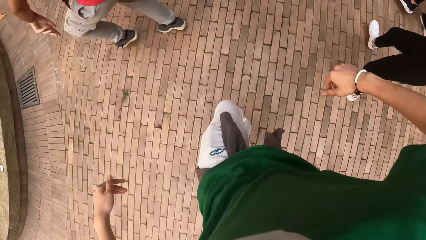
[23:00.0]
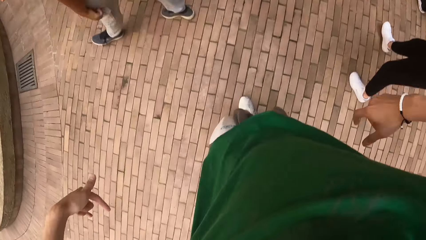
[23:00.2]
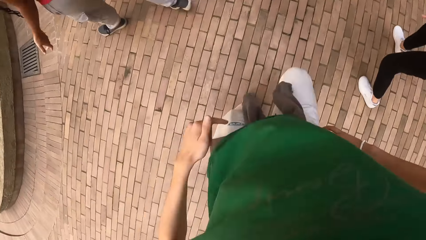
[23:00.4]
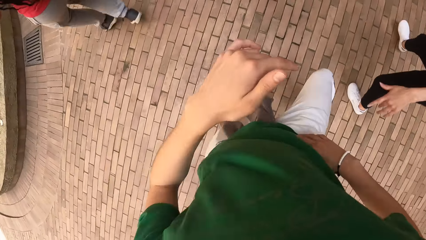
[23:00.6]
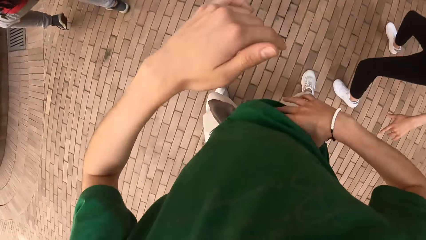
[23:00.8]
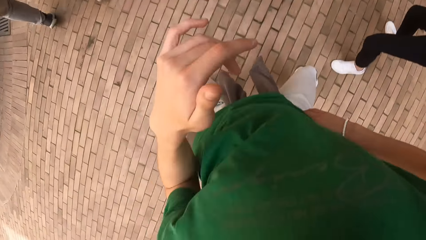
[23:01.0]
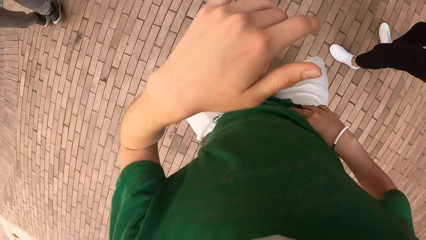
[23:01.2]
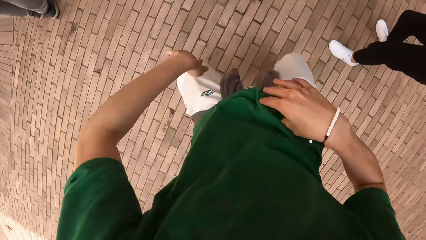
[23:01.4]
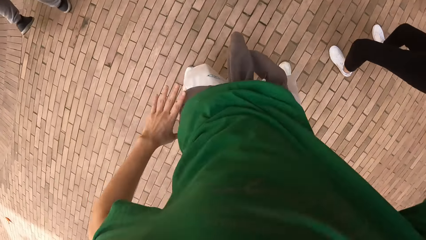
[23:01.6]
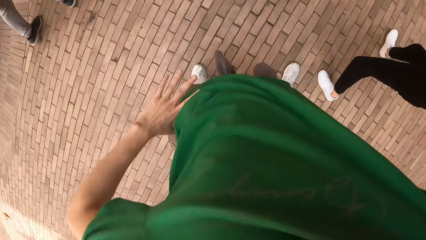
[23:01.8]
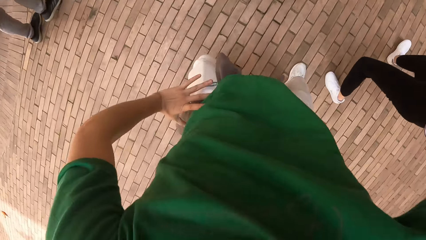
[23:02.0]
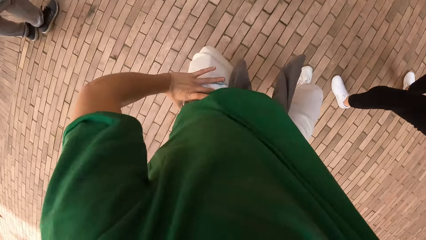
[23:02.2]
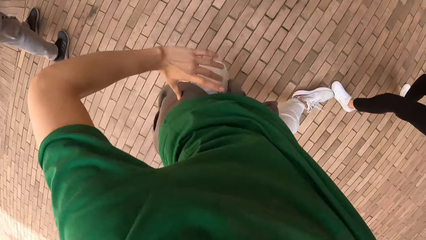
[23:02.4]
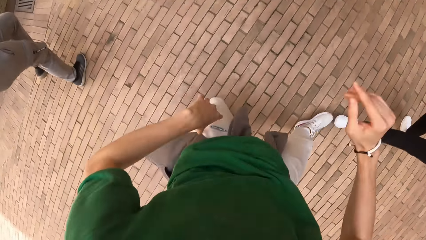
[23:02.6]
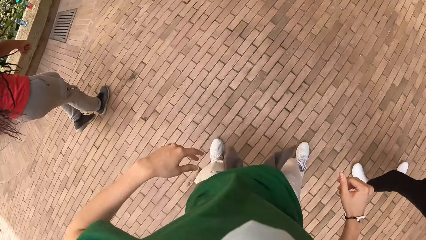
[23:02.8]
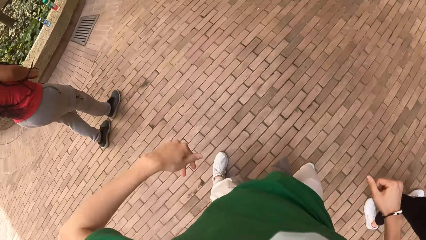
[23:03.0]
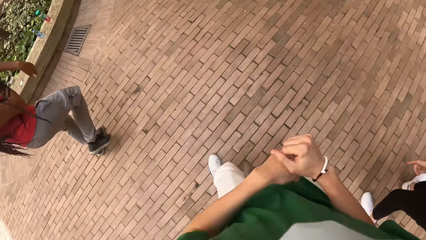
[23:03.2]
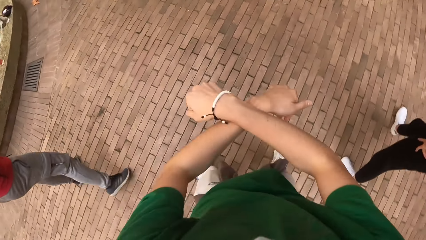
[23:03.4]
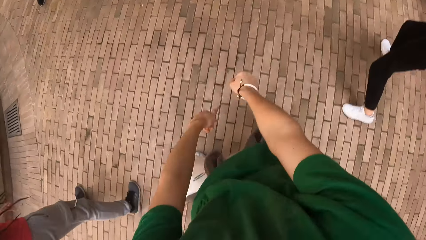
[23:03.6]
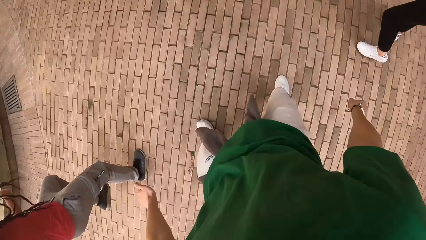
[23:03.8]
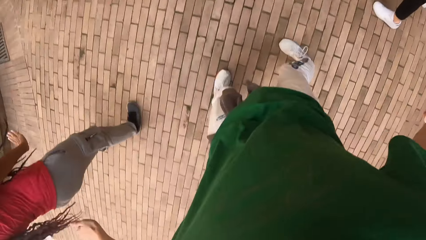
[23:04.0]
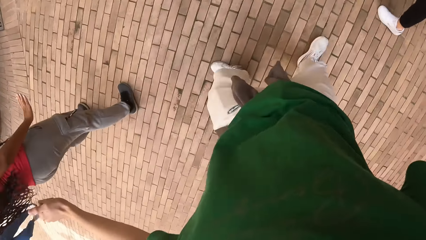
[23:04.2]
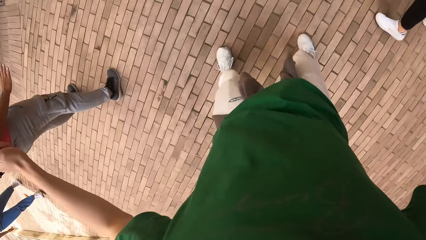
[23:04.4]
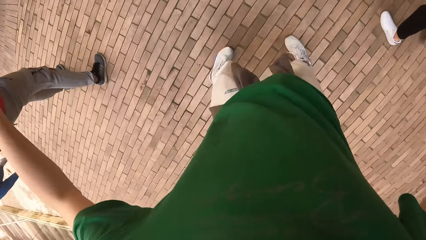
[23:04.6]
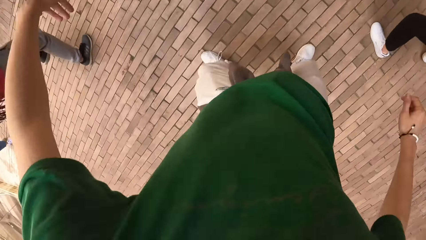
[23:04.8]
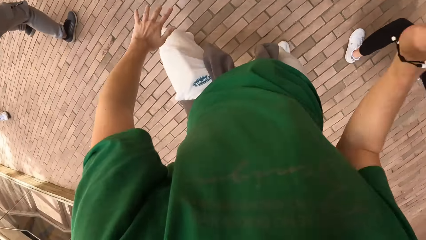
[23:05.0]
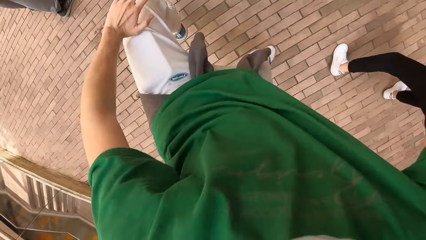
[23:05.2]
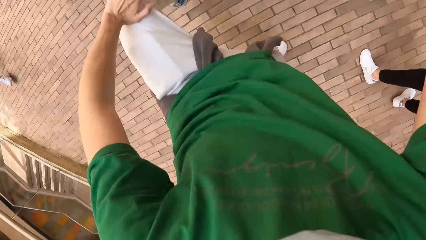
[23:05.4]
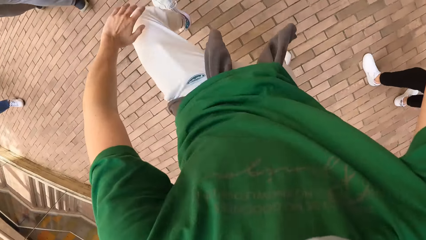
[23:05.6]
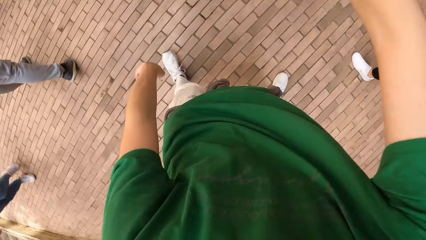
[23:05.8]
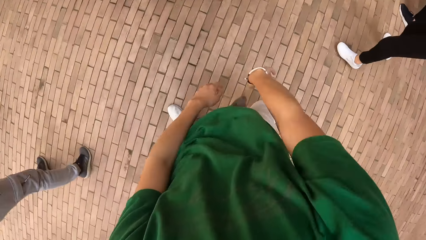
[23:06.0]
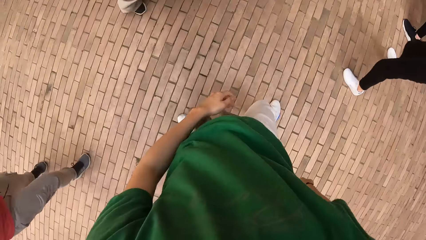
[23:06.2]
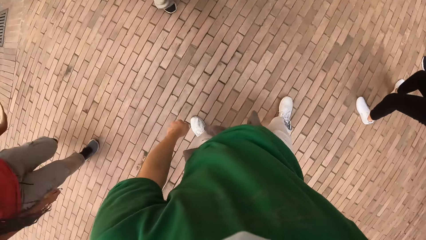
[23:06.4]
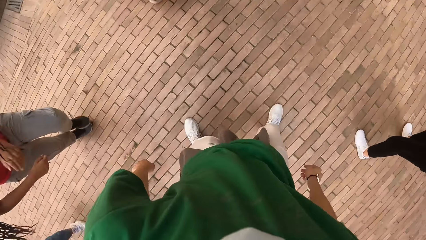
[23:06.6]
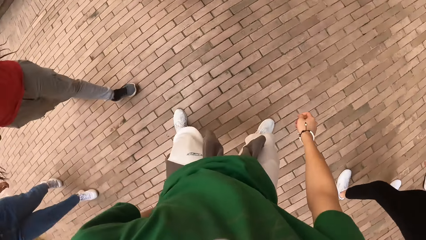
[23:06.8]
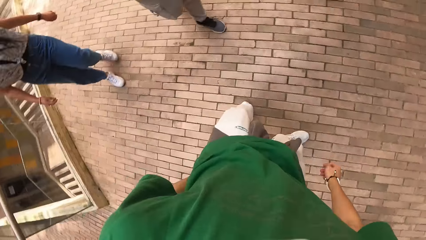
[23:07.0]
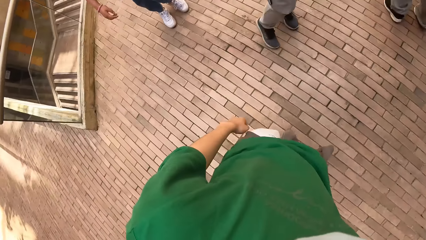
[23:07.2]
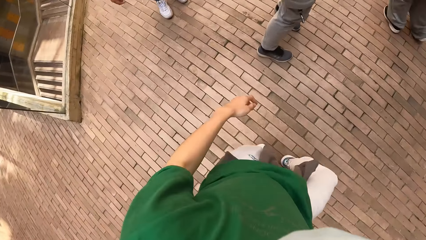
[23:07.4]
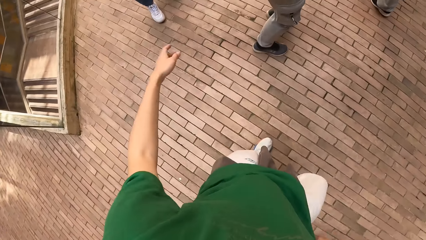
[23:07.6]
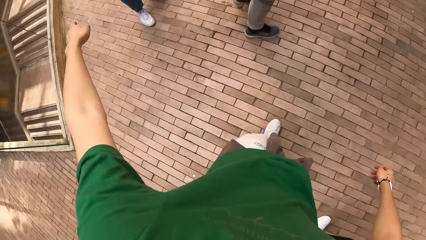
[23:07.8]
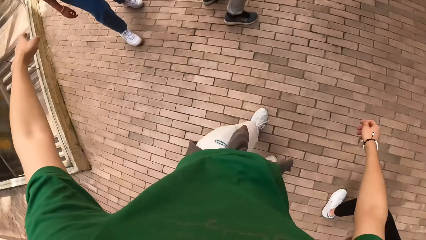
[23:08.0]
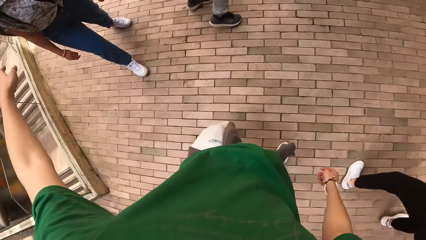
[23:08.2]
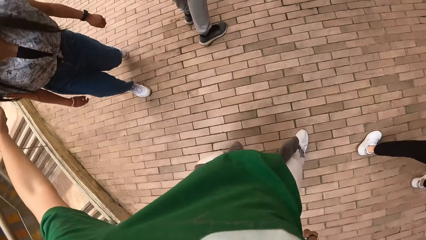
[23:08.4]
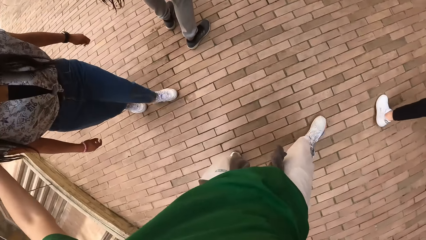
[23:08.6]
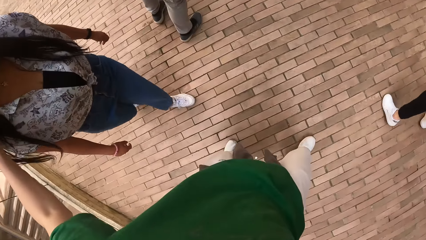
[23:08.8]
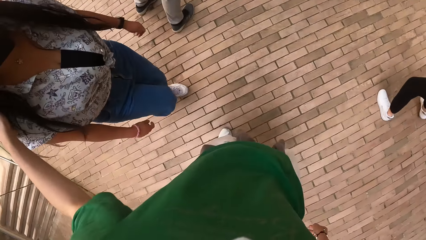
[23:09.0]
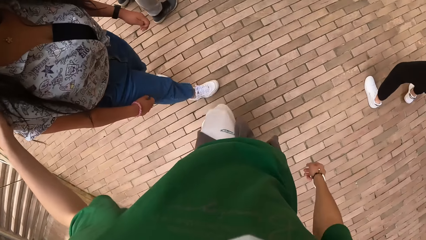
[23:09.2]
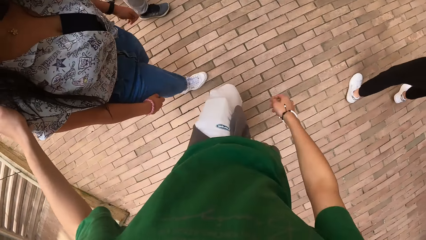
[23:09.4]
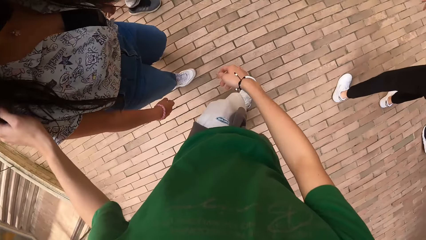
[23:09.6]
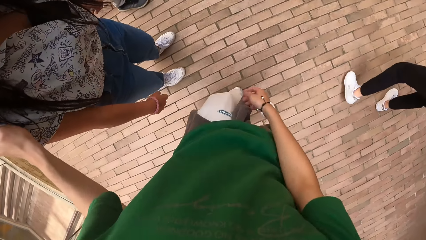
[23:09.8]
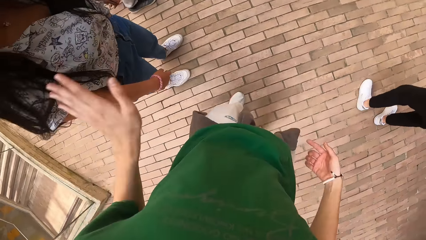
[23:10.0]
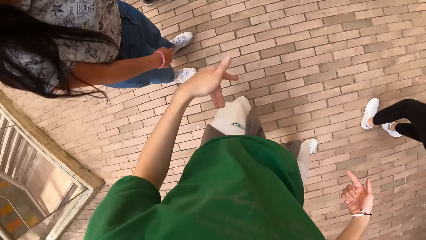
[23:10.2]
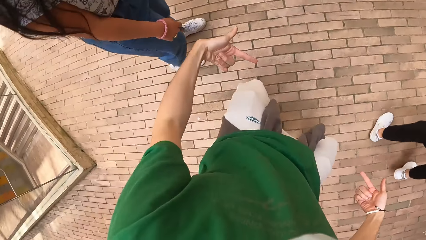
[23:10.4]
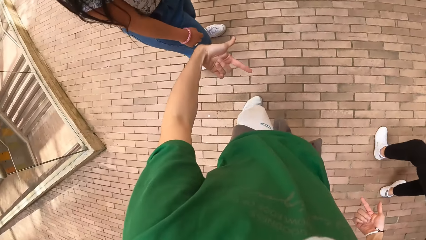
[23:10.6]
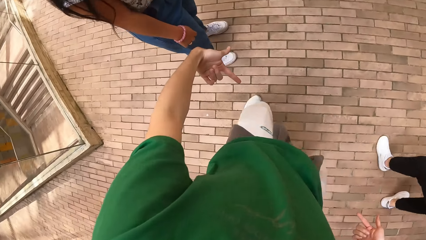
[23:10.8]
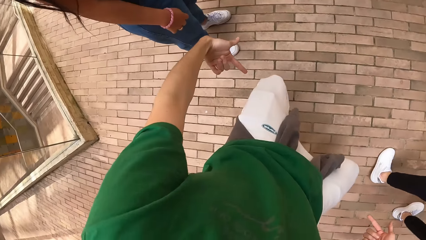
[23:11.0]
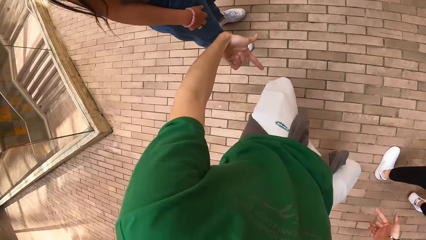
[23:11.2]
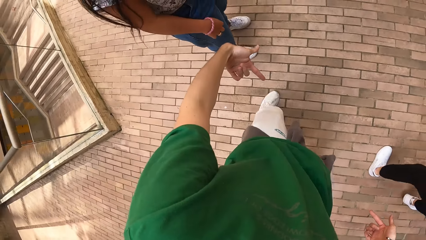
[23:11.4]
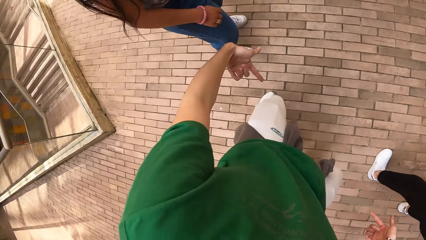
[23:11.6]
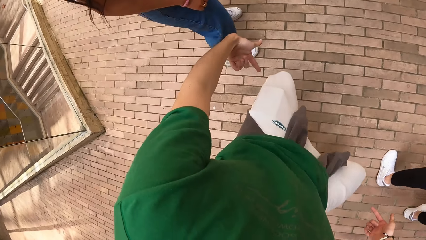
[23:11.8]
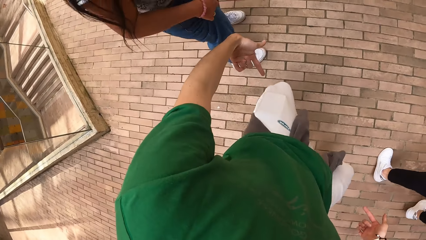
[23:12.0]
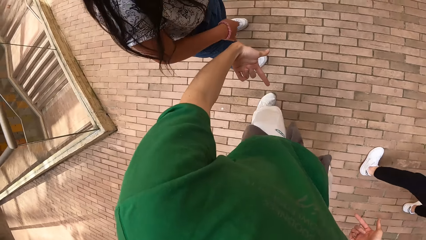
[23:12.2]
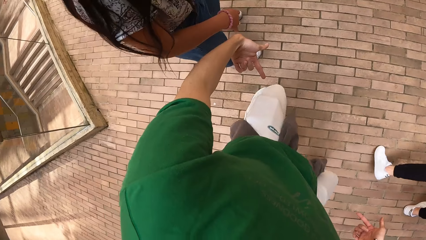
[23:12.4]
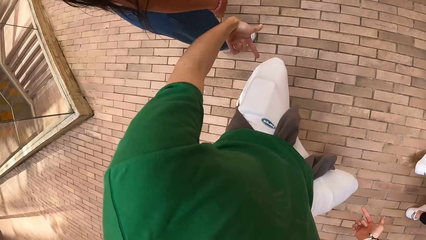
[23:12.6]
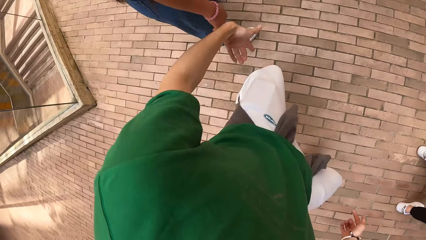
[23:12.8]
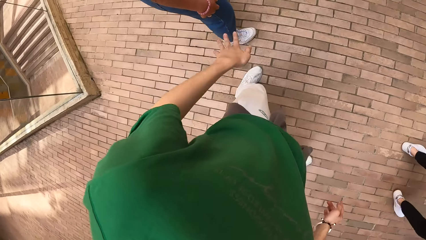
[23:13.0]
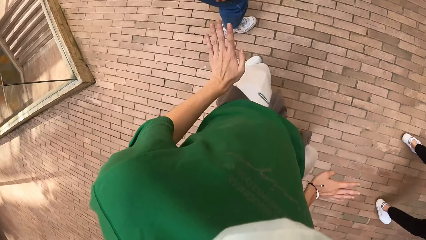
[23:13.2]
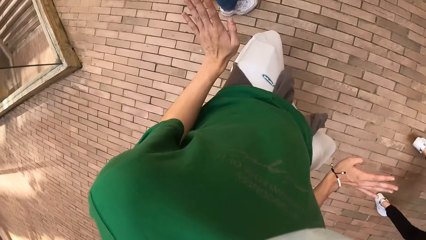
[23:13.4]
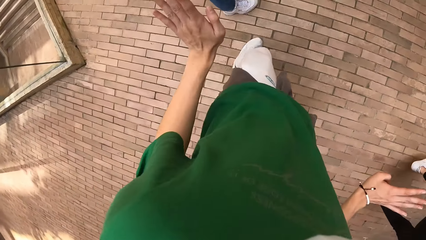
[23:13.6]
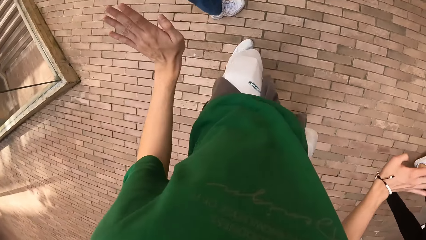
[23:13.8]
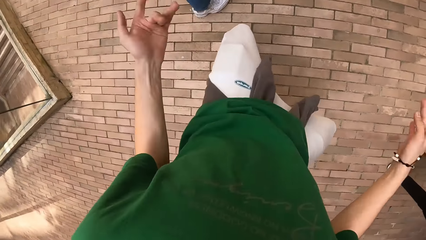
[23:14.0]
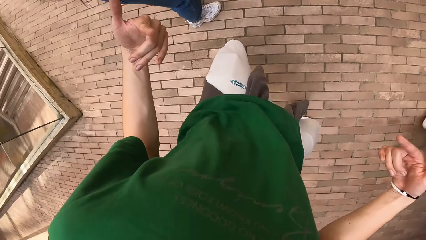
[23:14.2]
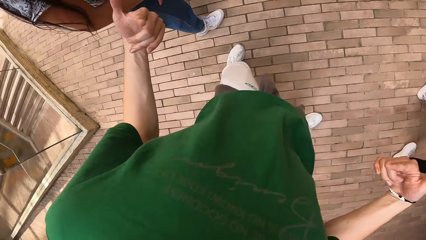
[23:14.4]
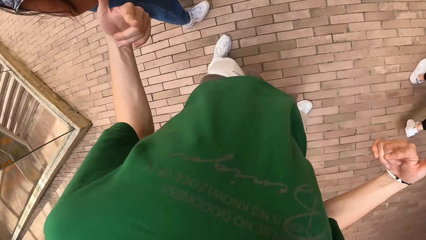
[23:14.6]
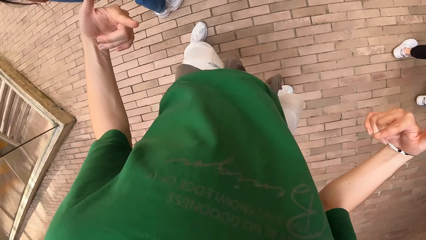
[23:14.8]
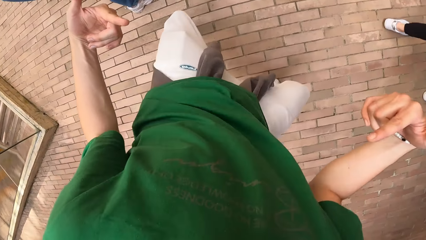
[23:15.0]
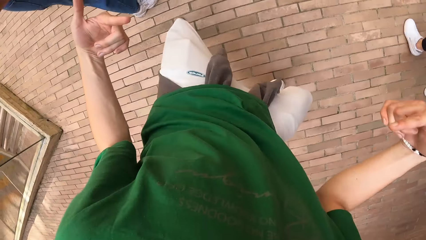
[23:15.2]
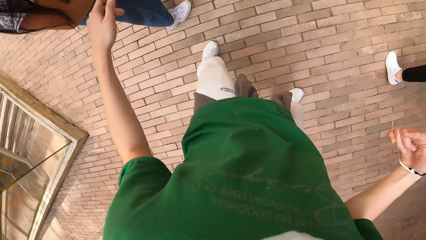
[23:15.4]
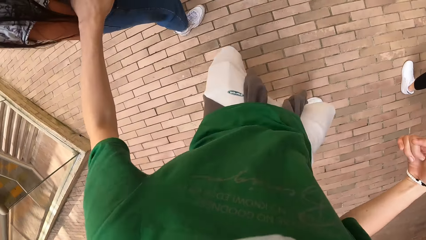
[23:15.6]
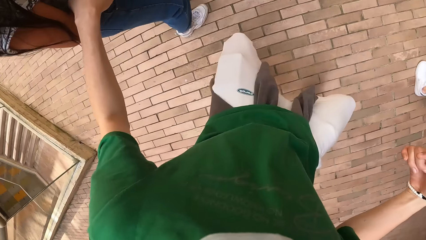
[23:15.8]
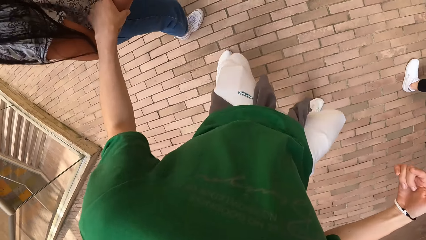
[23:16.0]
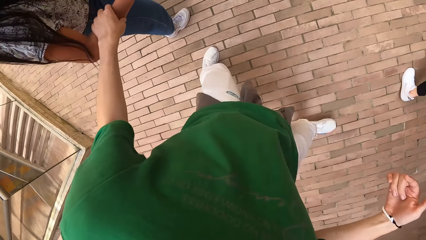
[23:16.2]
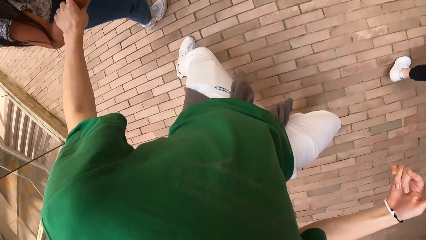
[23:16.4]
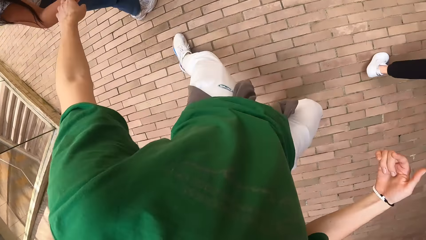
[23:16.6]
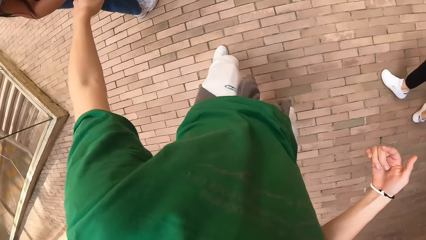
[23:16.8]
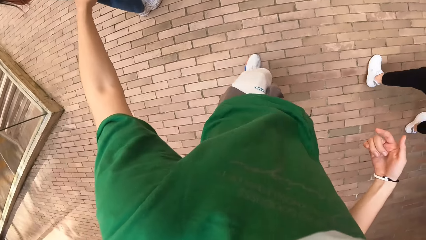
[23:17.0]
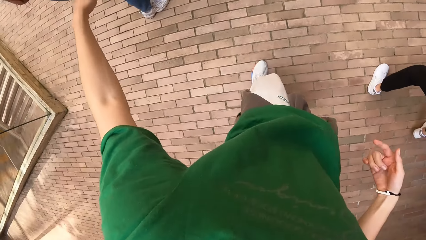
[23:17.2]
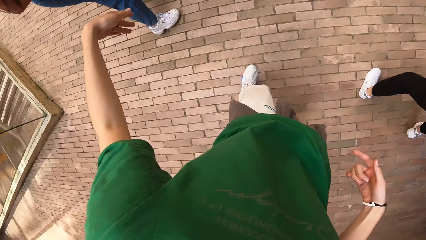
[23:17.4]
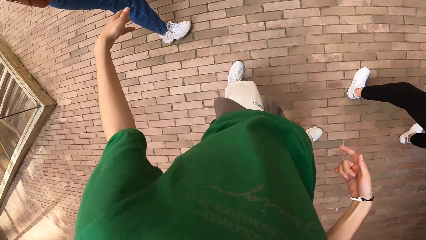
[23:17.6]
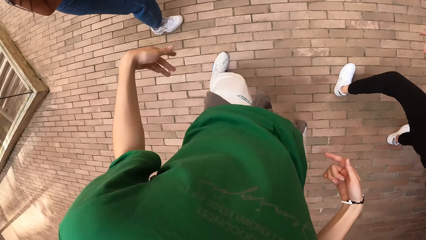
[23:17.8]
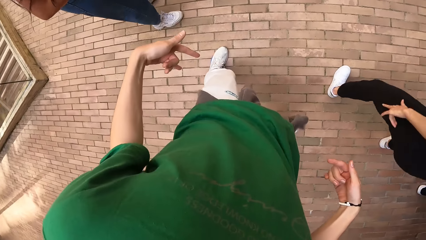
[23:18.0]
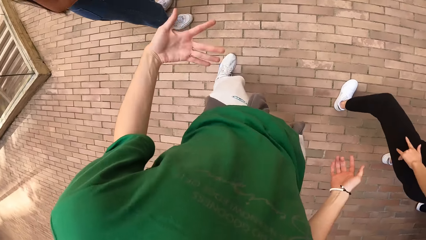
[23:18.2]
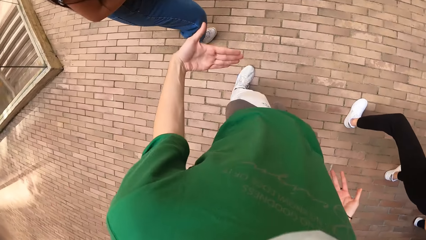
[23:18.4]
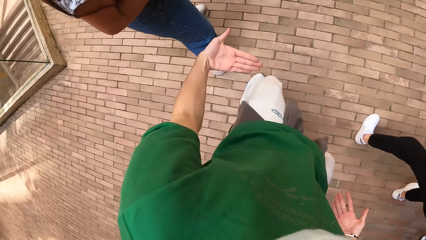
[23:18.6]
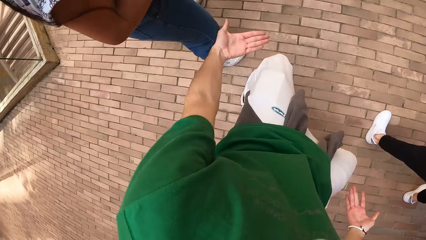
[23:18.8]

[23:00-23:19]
The camera wearer interacts with a woman. They dance with the group of people.
